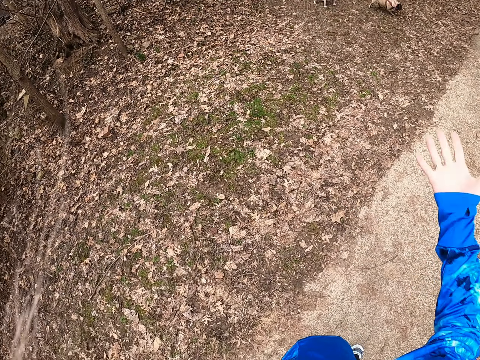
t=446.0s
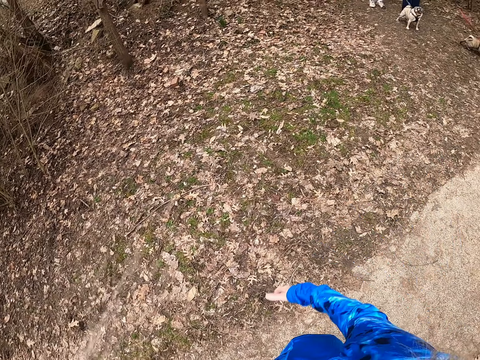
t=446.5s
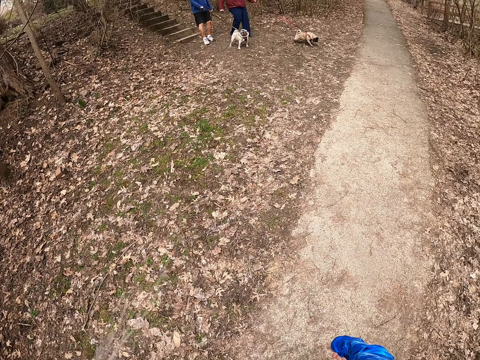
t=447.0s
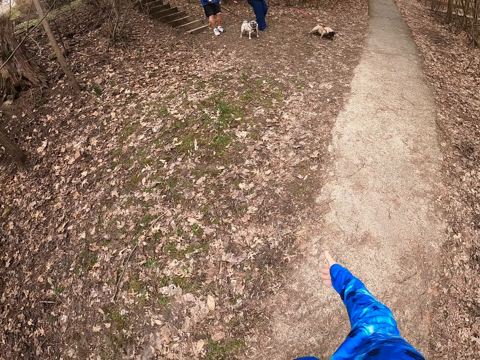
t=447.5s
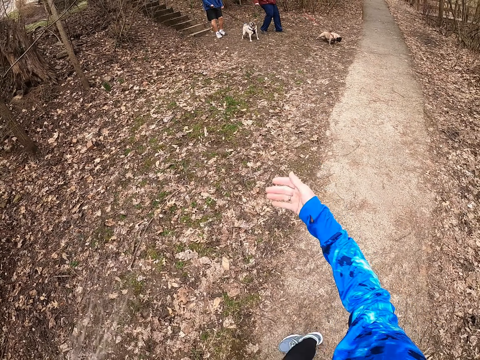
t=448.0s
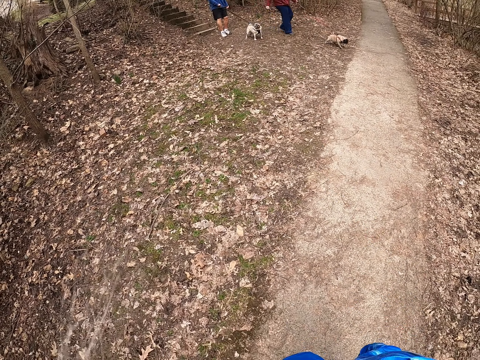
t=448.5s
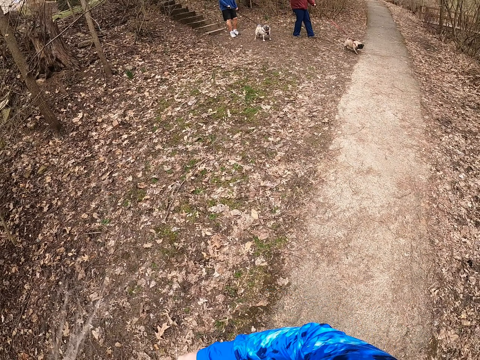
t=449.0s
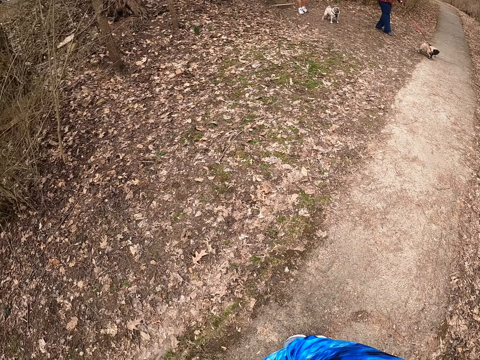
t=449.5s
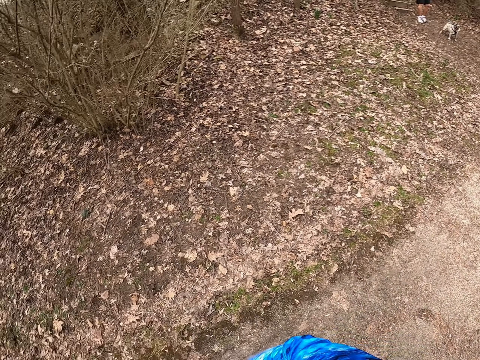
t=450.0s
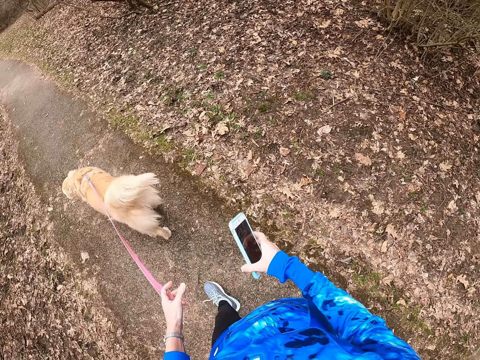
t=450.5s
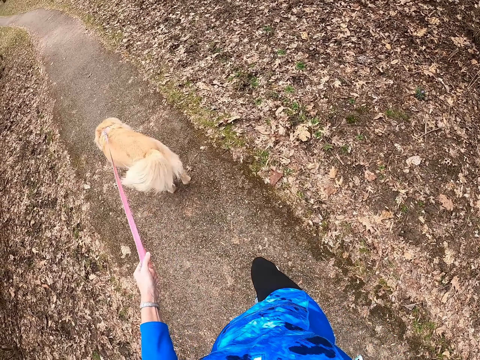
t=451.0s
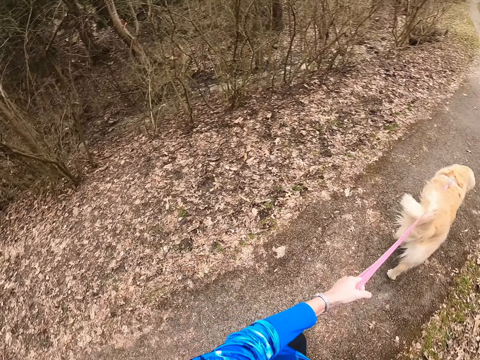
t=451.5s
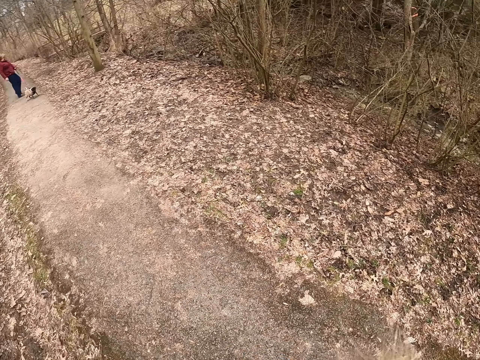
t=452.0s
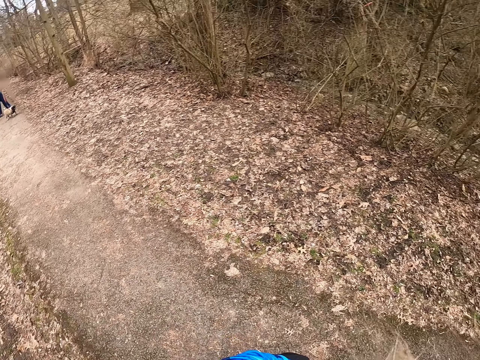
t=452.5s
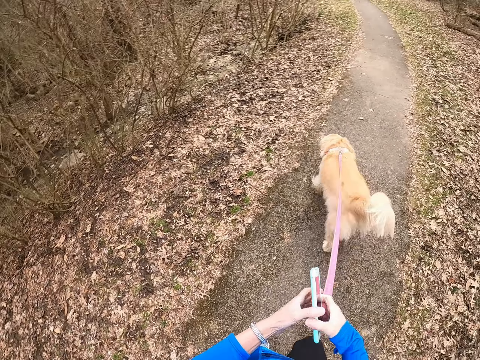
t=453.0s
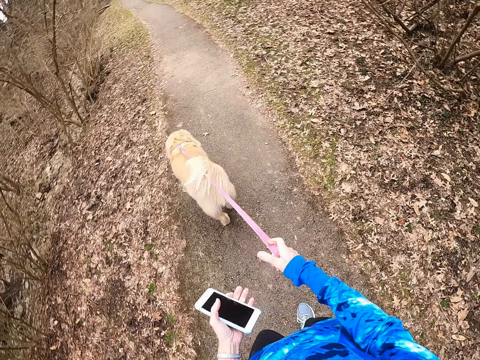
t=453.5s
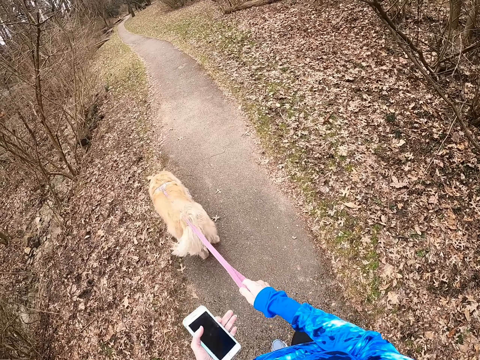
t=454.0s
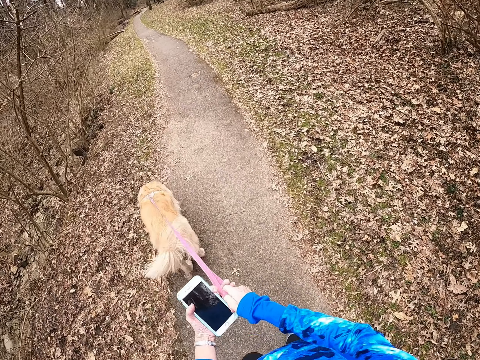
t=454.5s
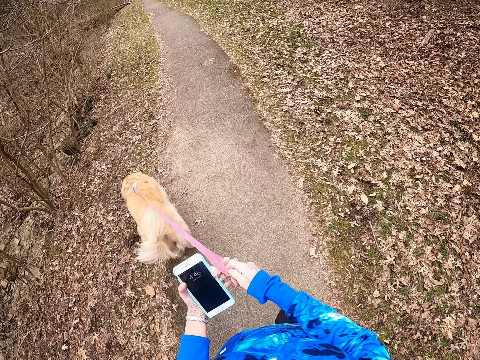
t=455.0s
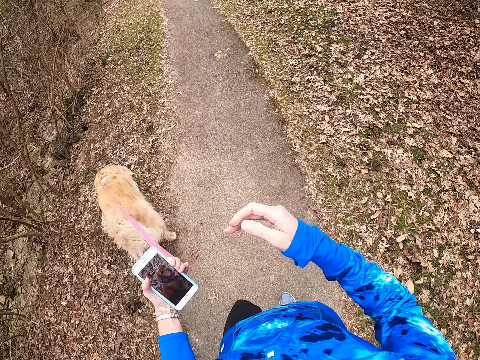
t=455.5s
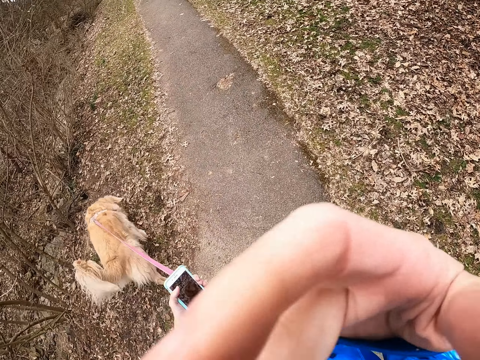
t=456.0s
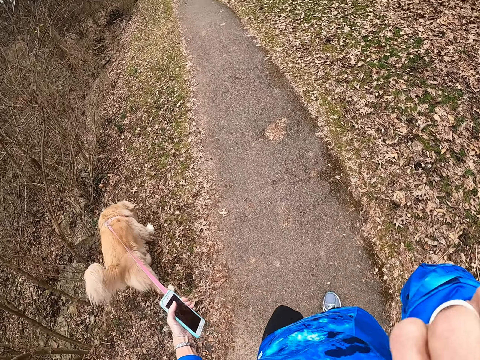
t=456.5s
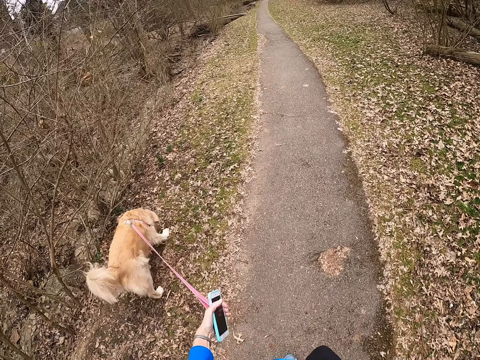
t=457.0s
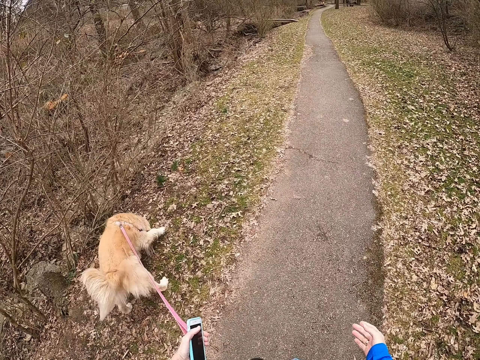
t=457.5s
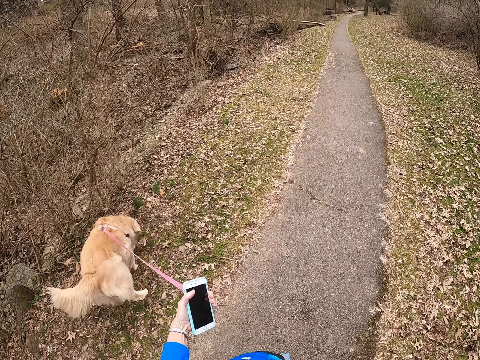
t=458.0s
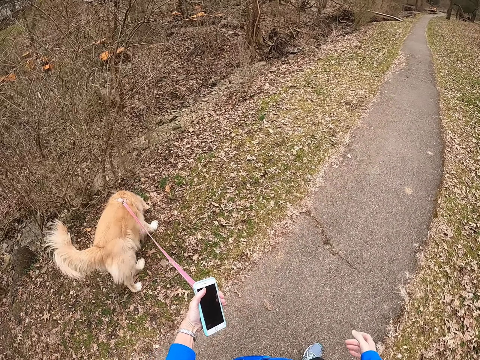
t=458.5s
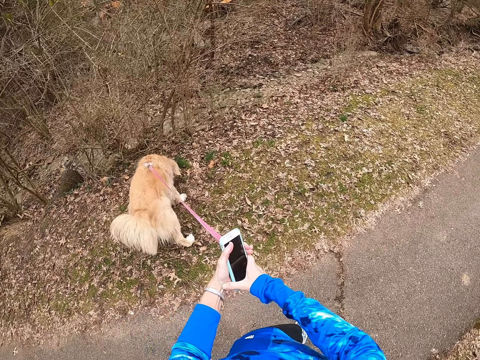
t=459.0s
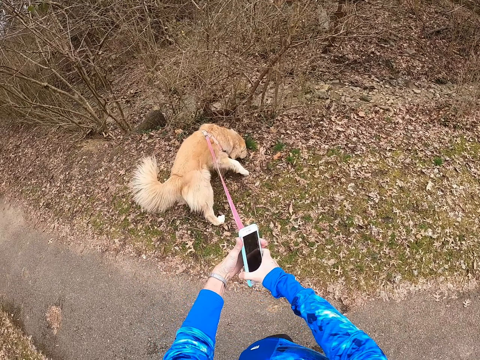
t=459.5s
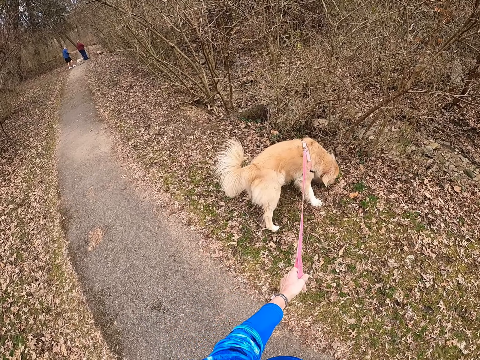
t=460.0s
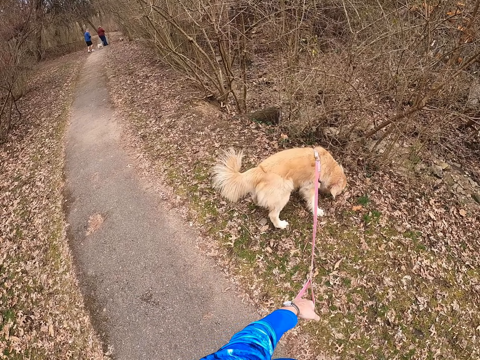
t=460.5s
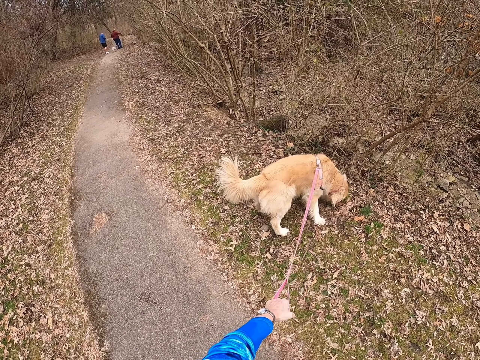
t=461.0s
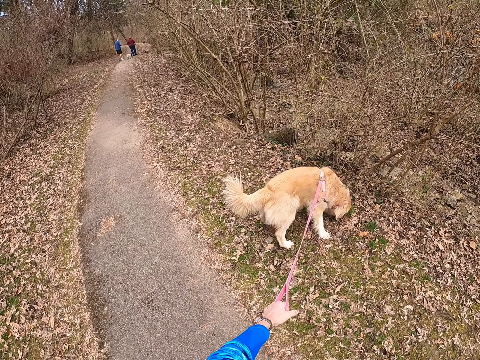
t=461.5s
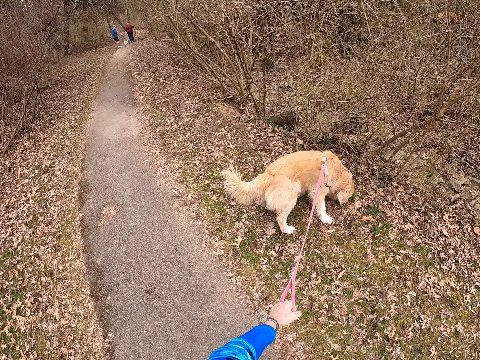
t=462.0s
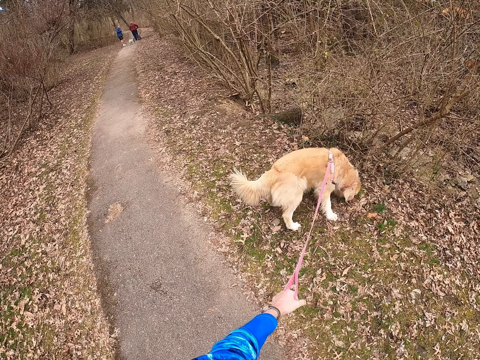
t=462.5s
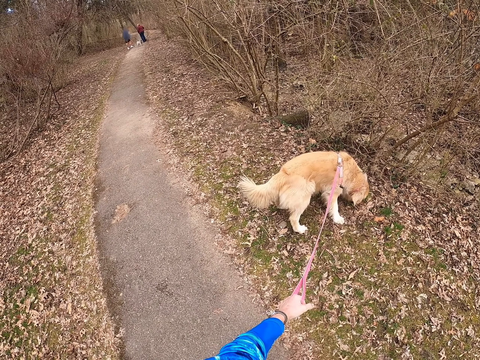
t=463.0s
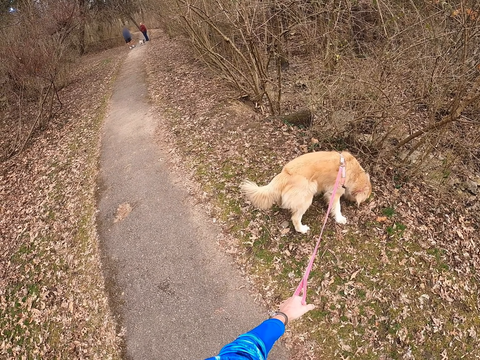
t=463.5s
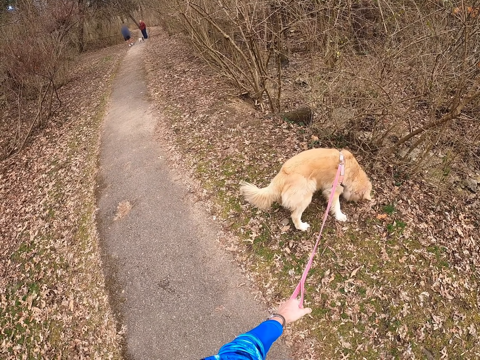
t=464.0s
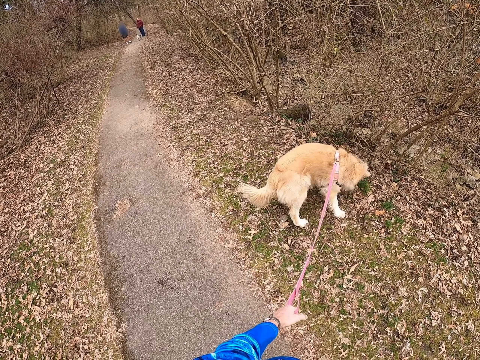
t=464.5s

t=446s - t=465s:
The camera wearer makes a gesture. A person walks towards the path way. The camera wearer walks on a path. She turns around the path. She walks on the path. She exchanges the dog leash to her left hand. She touches her face. She walks on the path. She exchanges the phone to her right hand. She turns around the path.

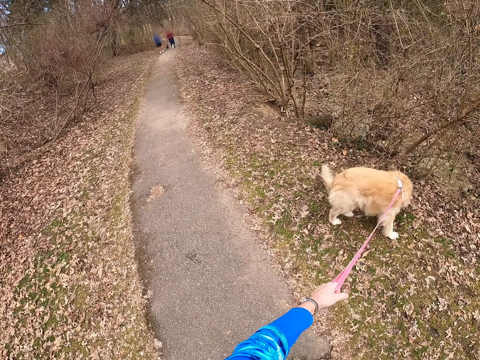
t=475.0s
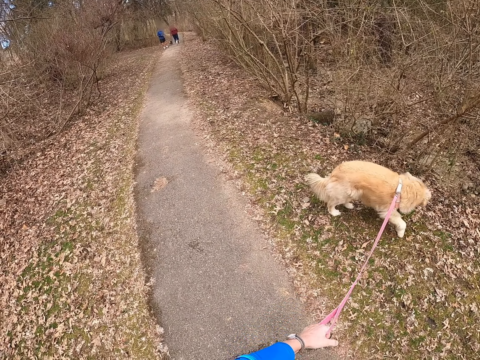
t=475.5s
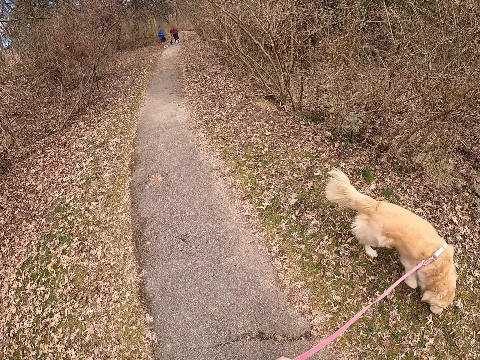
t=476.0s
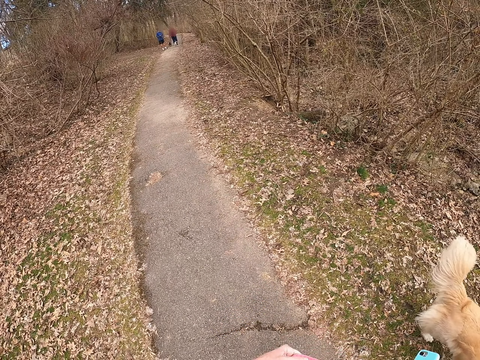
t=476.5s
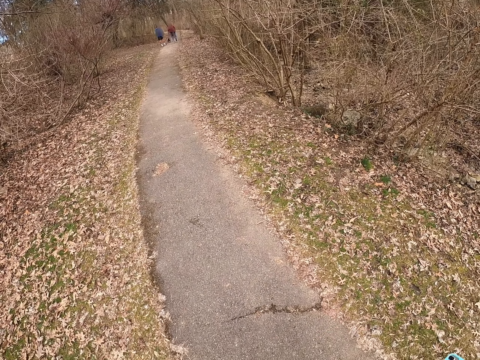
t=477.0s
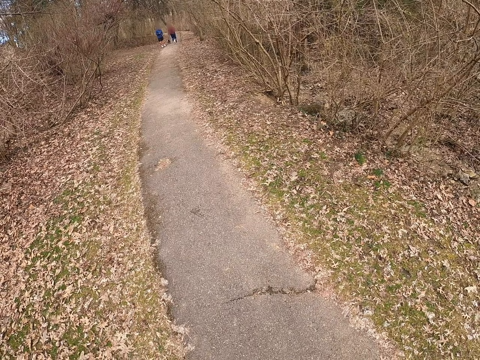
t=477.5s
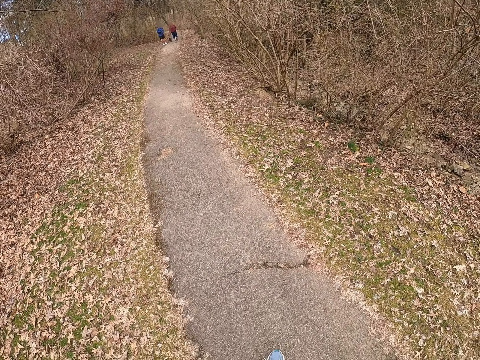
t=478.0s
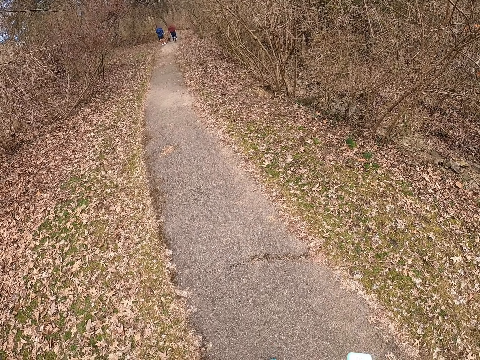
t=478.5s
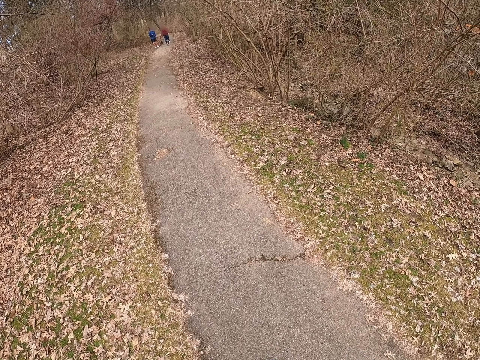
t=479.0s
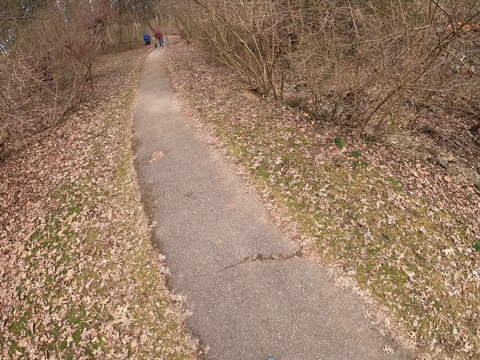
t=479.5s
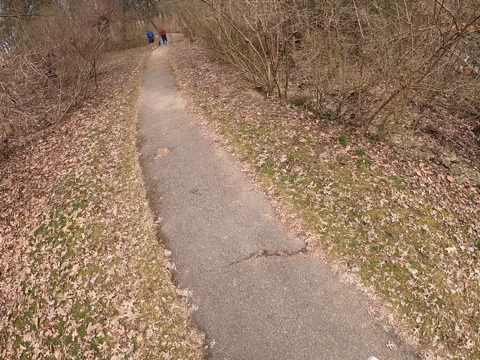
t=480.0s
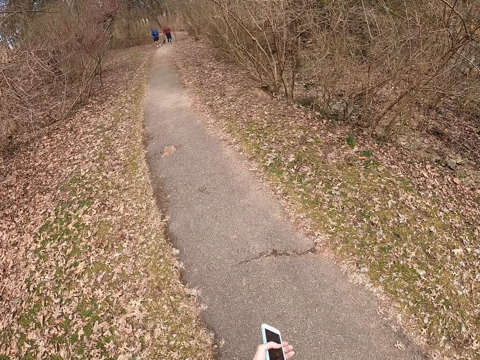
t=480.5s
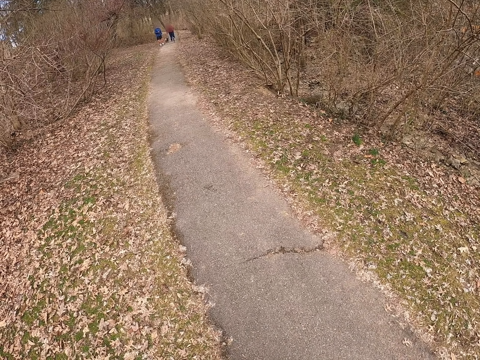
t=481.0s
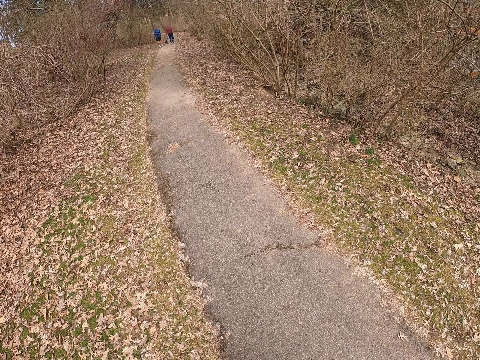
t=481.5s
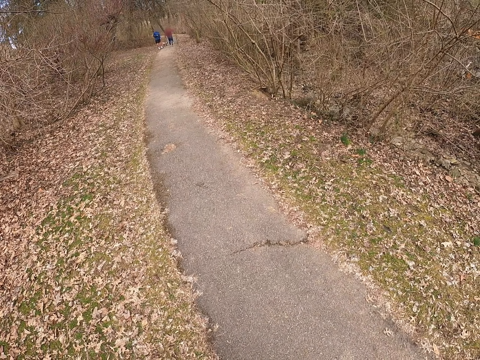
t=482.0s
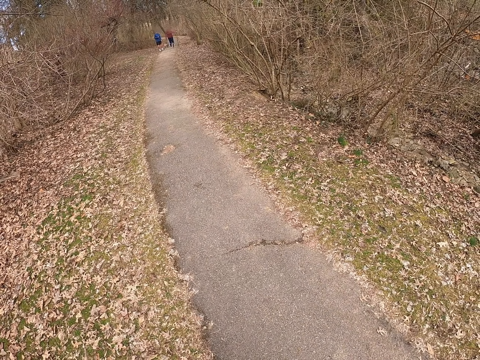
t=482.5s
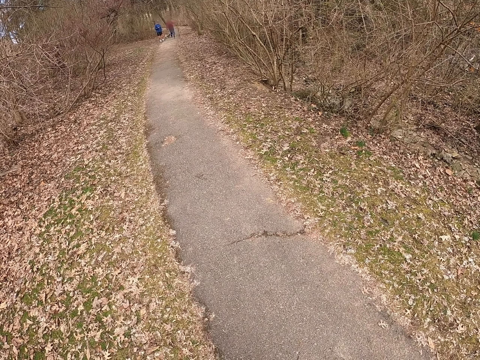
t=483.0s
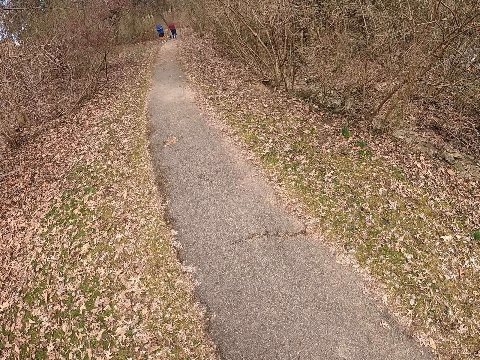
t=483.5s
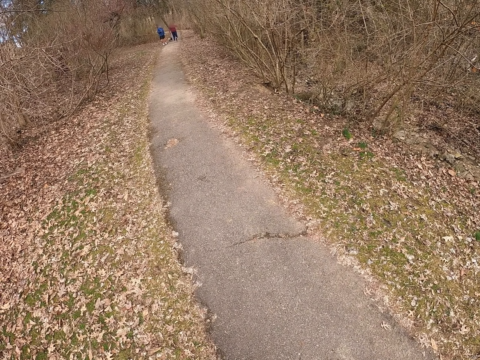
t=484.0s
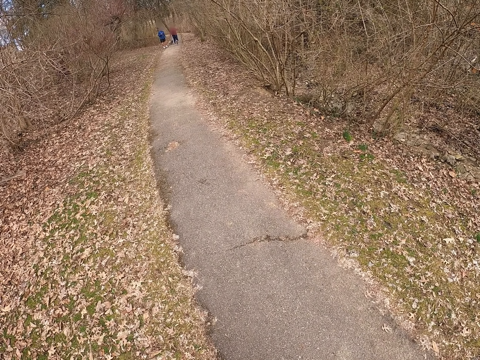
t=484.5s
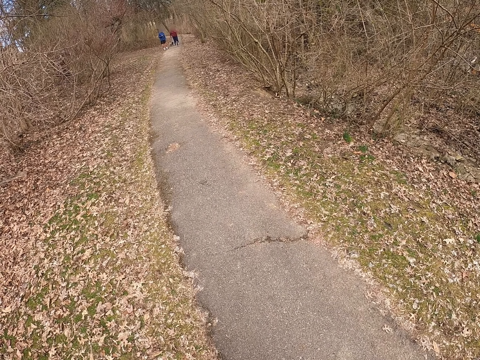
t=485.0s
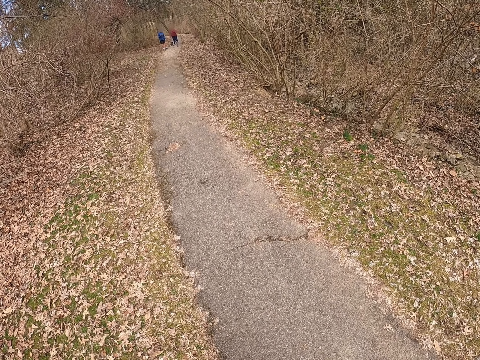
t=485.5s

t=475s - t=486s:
The camera wearer pulls the dog leash. They turn around the path.
